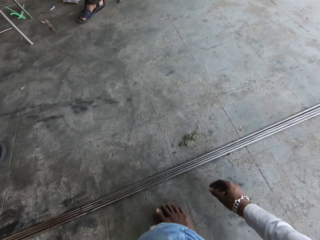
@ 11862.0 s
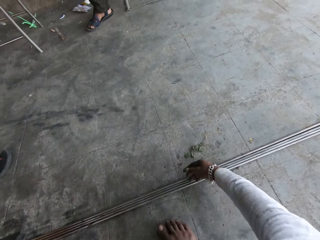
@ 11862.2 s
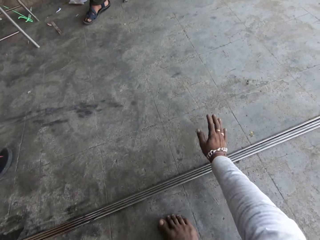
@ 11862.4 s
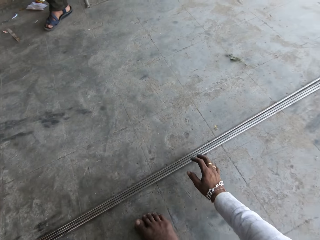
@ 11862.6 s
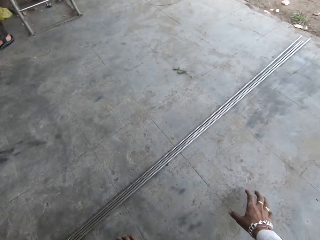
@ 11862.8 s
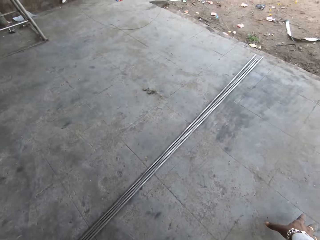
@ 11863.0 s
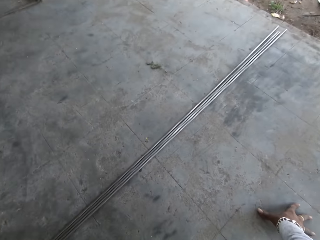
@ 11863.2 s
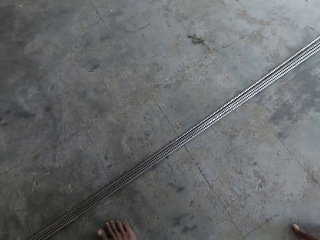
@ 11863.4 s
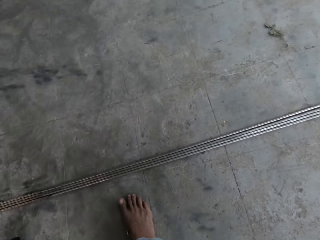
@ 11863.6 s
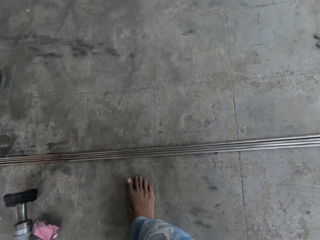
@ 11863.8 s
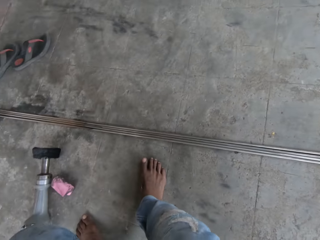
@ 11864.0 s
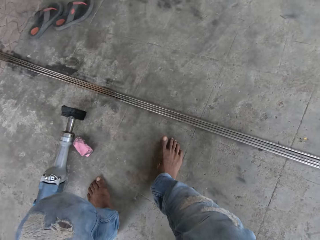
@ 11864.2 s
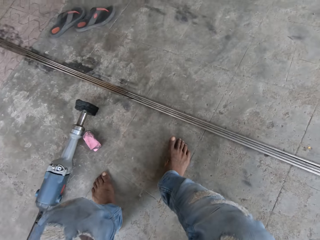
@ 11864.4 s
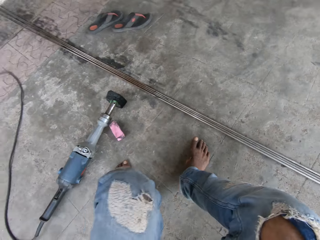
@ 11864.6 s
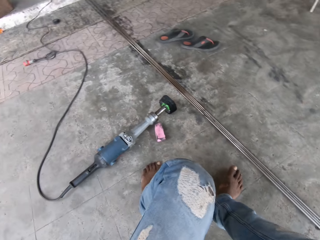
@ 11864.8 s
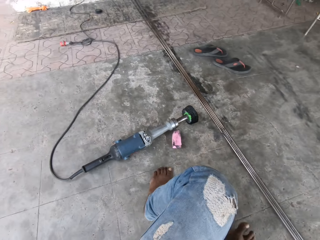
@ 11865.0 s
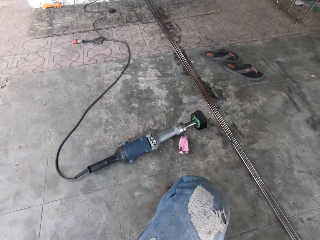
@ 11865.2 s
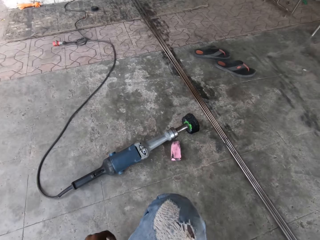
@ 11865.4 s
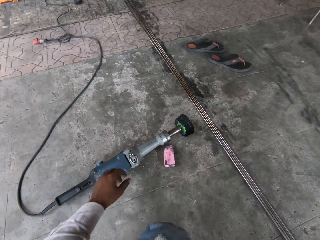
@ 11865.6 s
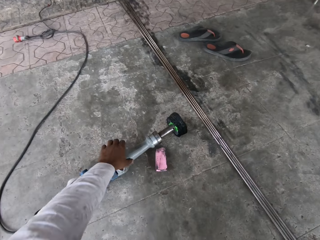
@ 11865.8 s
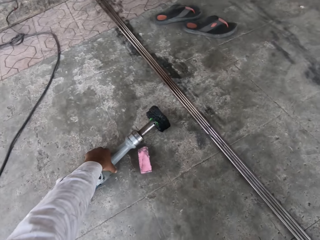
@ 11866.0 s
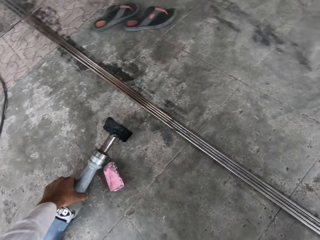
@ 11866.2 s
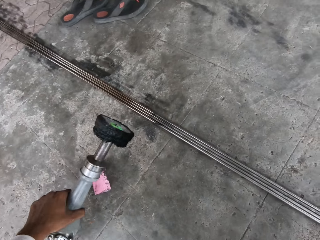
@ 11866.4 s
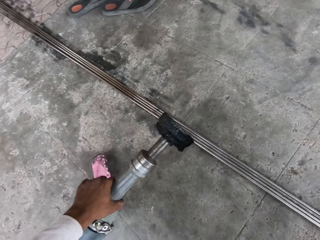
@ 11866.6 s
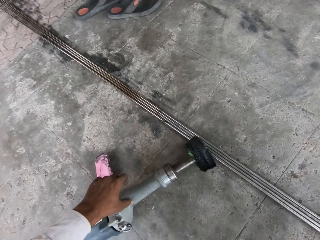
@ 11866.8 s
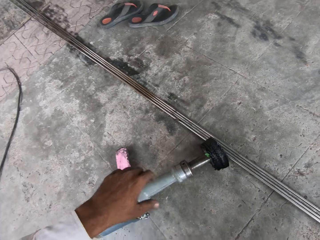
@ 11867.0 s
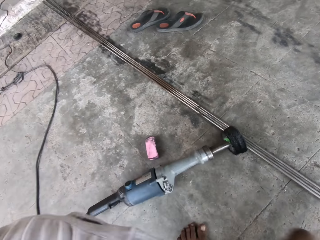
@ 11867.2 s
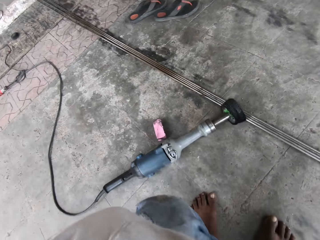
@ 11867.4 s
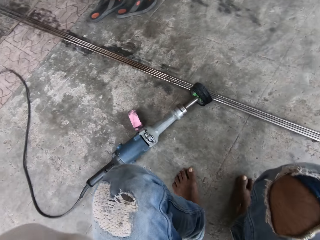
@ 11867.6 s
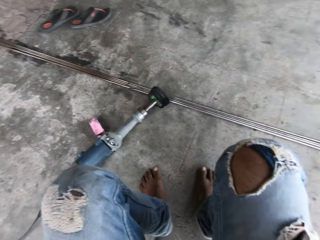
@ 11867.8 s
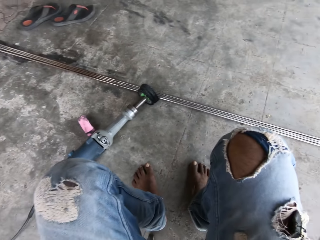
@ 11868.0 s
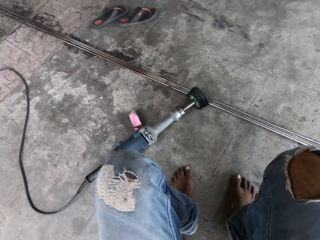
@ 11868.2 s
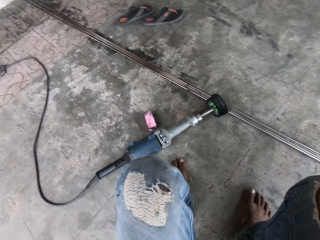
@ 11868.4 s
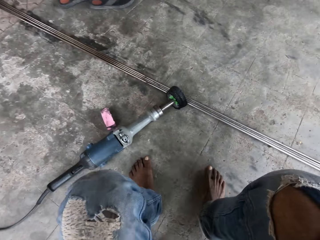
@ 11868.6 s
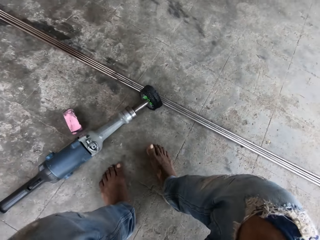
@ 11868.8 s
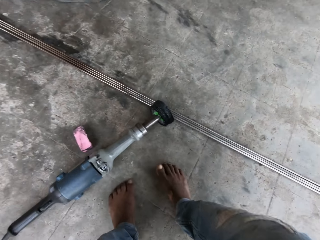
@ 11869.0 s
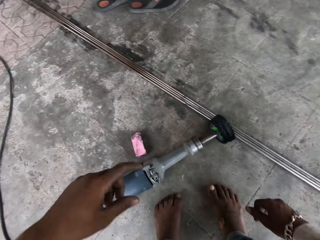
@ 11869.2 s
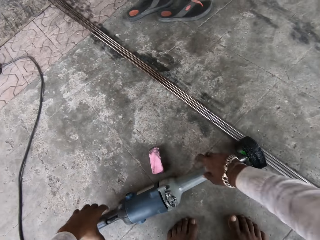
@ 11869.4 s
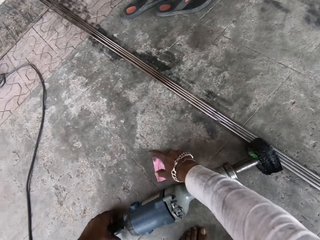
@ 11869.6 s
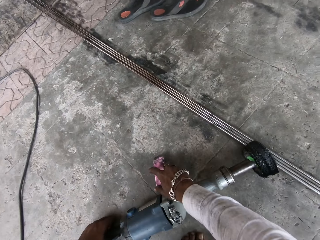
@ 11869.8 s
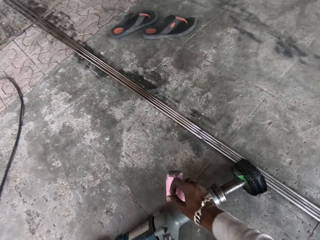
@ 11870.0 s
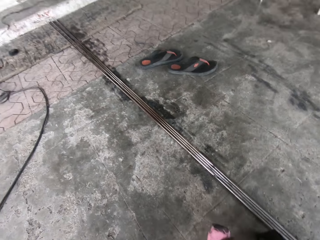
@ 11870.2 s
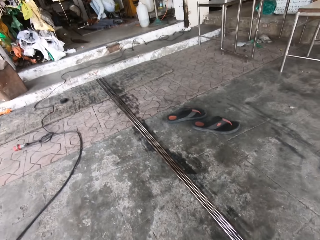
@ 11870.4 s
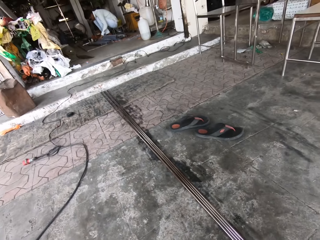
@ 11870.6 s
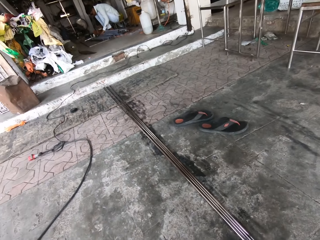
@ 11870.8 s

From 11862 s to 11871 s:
The camera wearer sweeps the leaf with the right hand. They look around. They lean on the floor. They sit down. They move the grinder with the left hand. They pick up the rotary tool. They drop the rotary tool. They do something. They pick up the grinder and pick up the polishing wax.

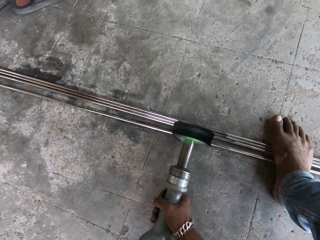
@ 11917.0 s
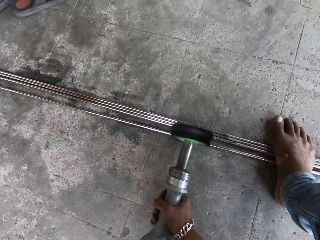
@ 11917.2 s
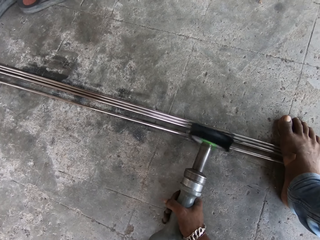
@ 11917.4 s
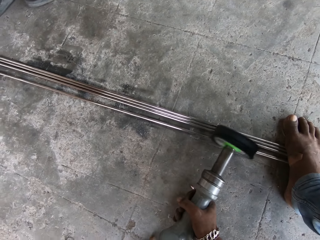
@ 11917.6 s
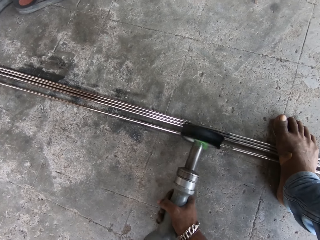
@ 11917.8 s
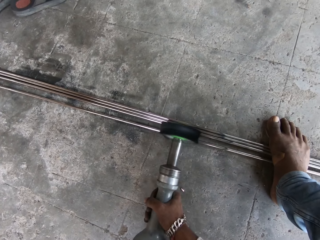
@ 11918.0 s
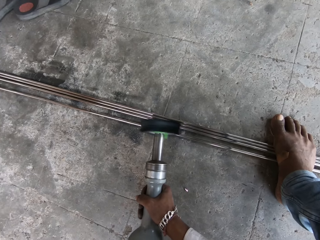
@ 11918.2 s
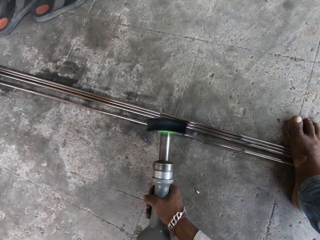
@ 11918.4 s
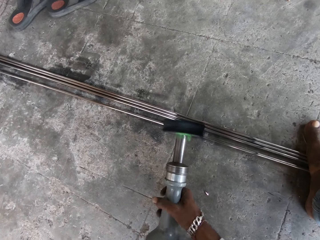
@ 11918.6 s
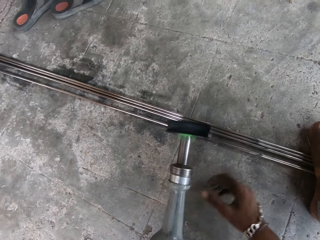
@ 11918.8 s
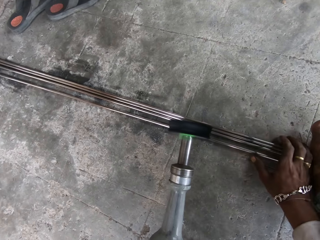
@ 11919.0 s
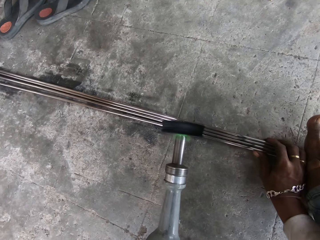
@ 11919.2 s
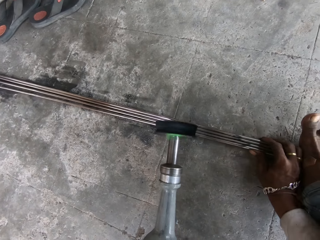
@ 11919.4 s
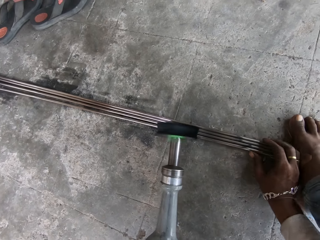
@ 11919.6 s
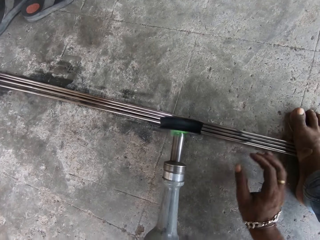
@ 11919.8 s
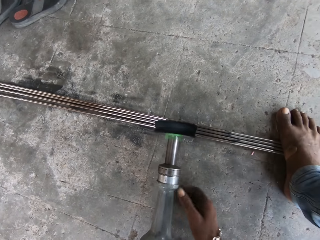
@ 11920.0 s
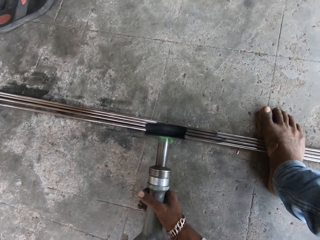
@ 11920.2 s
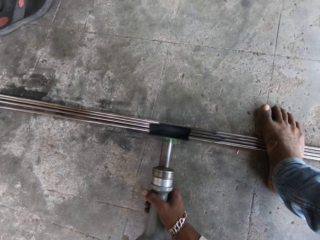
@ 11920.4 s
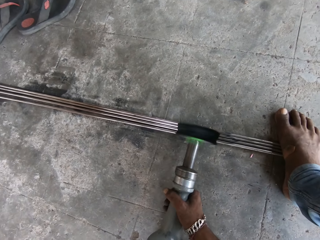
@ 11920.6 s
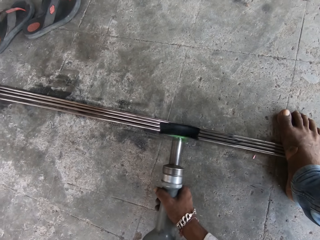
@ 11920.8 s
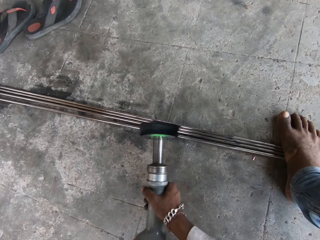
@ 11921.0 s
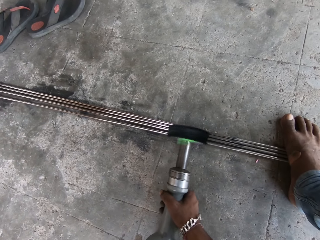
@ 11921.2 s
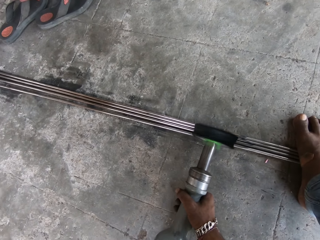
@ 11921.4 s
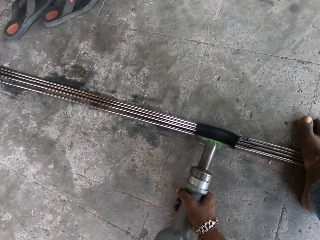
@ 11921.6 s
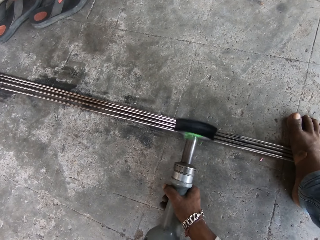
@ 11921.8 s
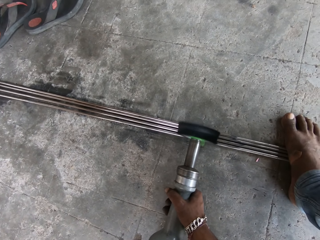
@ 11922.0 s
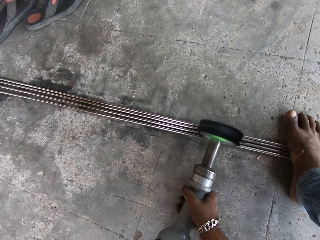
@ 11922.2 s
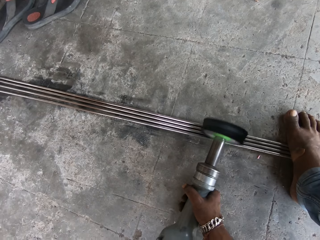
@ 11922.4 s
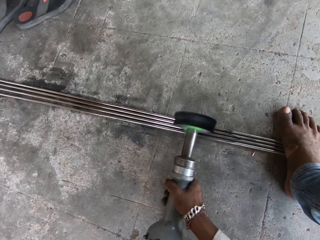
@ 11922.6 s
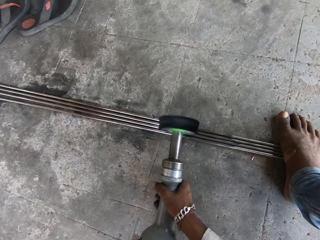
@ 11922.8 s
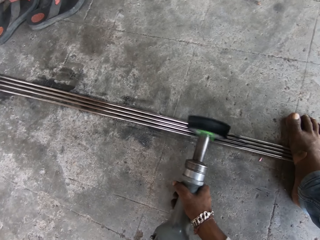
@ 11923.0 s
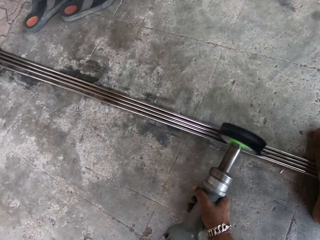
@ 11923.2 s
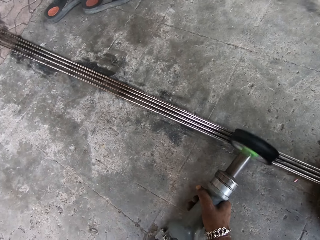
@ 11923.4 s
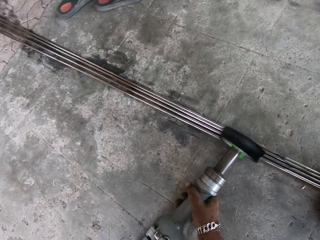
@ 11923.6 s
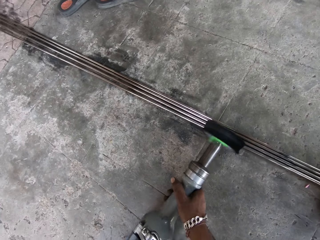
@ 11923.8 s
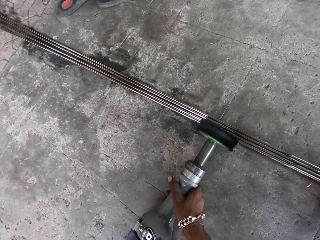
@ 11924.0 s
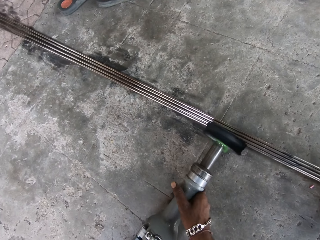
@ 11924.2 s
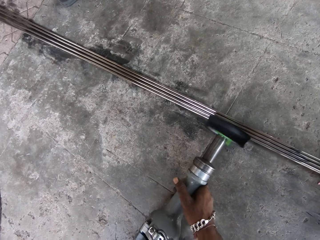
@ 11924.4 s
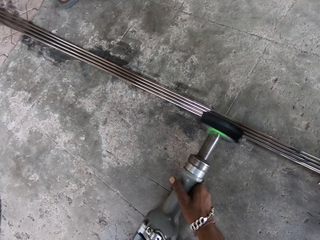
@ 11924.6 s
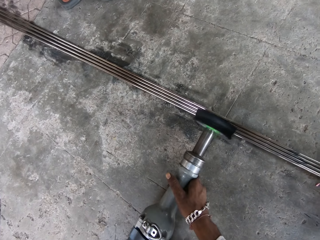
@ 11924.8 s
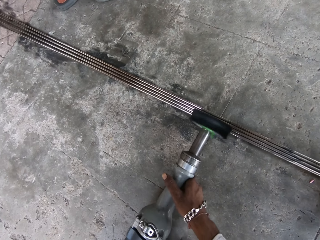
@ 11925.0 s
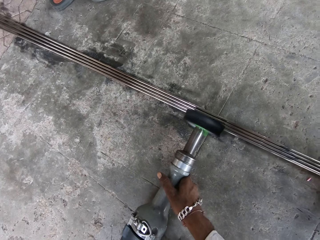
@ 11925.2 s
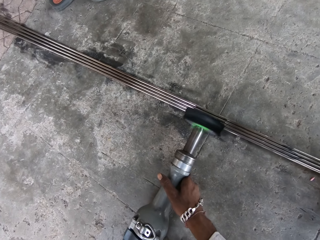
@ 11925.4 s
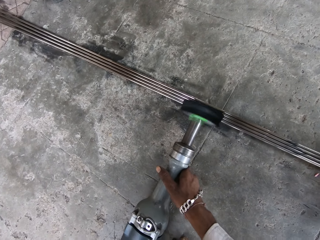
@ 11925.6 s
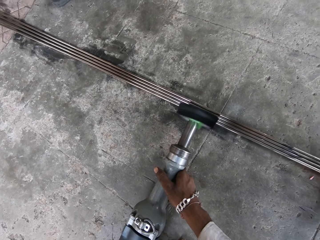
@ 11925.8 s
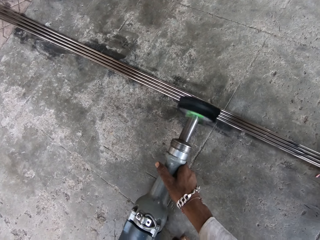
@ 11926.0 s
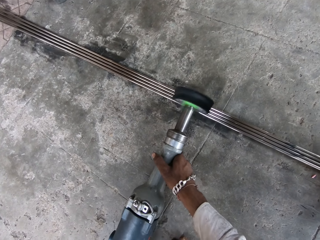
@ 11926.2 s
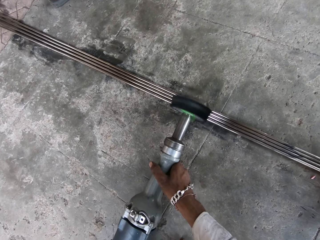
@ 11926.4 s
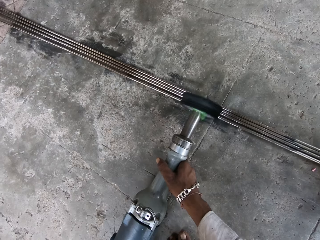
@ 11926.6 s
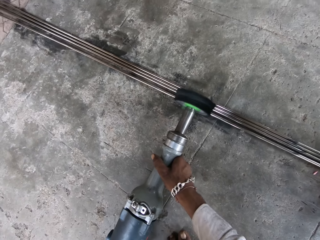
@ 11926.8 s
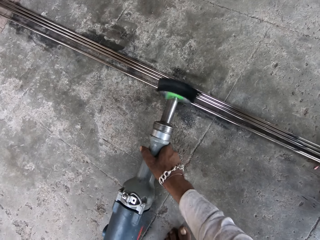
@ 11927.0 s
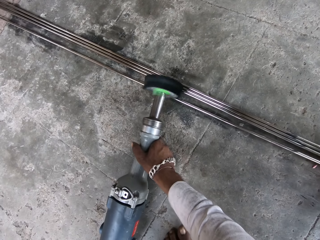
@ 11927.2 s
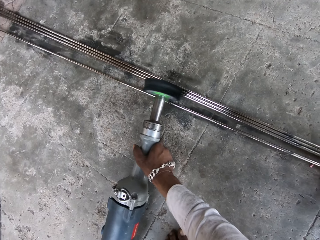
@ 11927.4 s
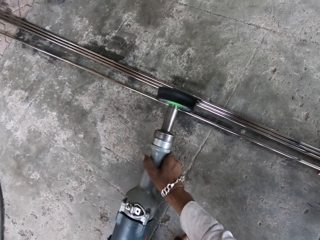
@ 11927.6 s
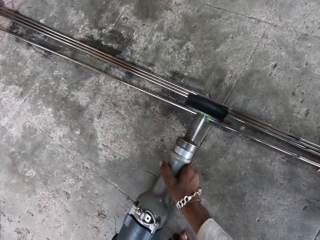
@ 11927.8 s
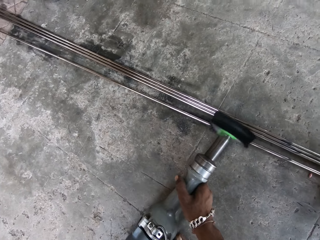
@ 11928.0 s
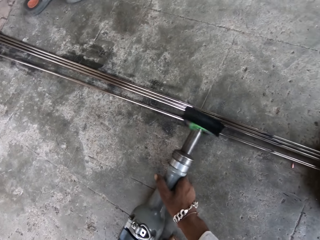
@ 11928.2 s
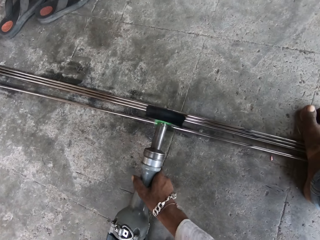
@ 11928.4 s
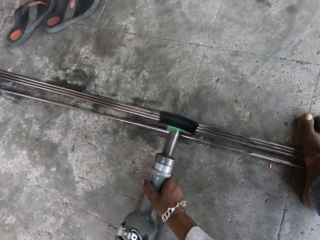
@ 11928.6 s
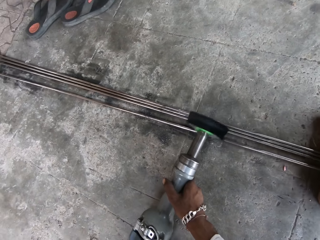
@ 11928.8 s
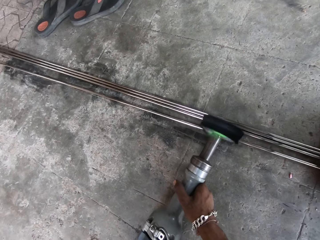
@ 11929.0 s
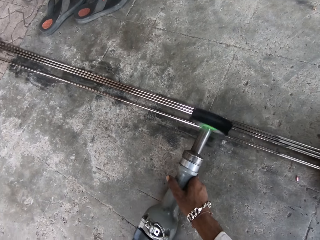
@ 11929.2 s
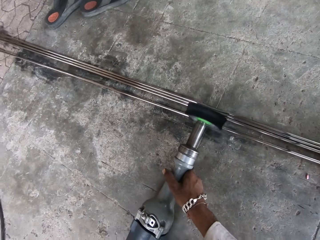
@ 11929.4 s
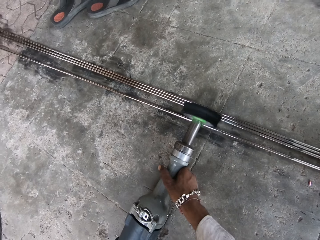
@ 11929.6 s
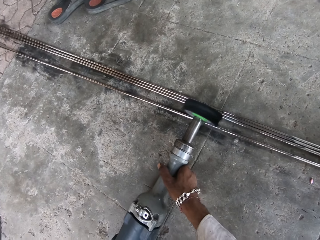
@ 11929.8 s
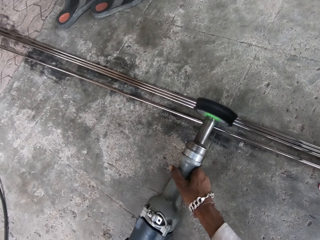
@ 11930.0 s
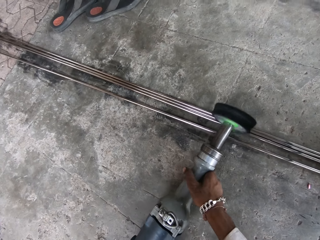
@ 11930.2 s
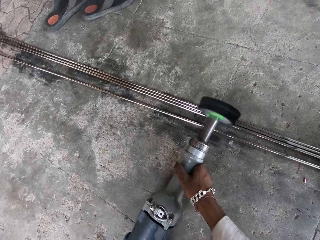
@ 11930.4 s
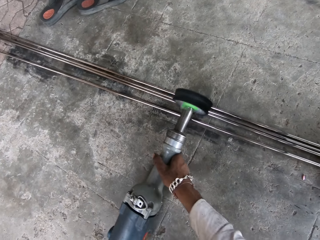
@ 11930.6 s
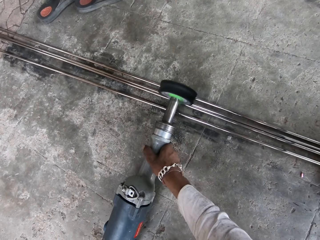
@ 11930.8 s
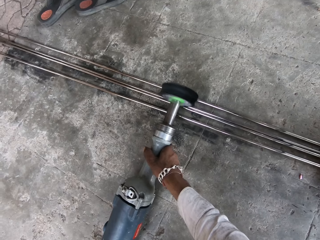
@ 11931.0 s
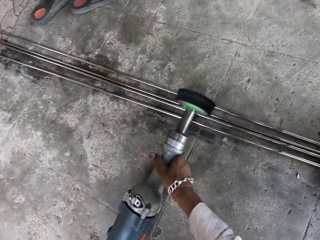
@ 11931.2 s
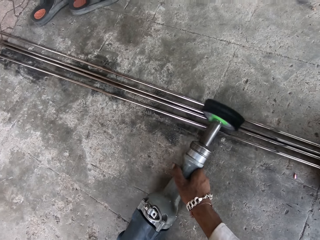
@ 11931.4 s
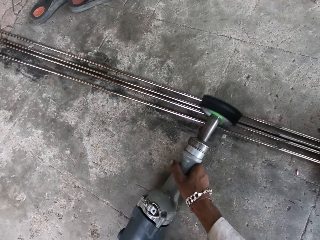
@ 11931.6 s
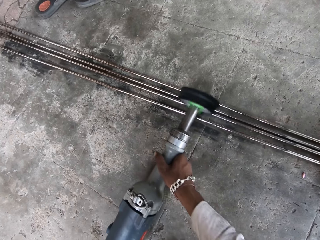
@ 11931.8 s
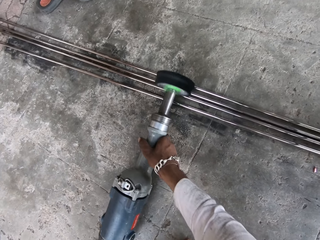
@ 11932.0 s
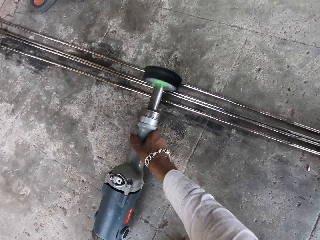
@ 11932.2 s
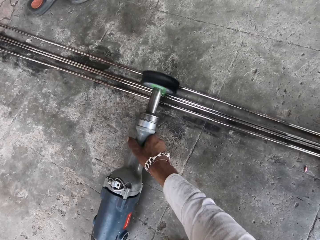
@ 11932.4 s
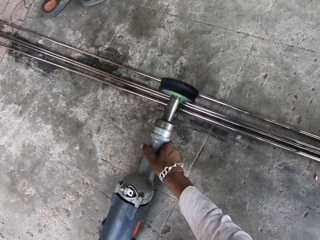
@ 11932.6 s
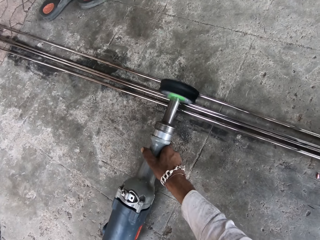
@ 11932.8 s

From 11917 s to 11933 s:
The camera wearer holds metal rods together. They put the metals together. They smoothen the metals with a machine. They operate the machine on the metal rods.
